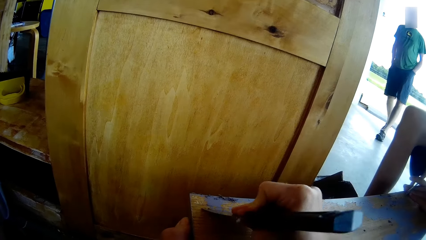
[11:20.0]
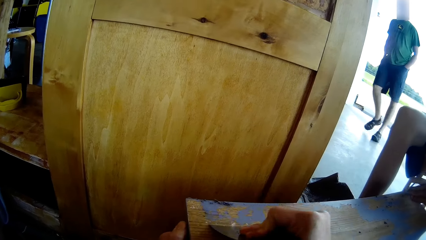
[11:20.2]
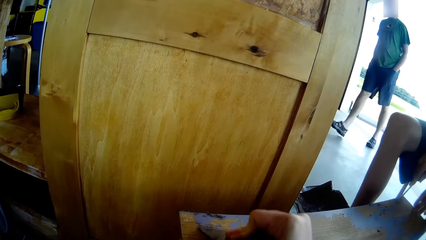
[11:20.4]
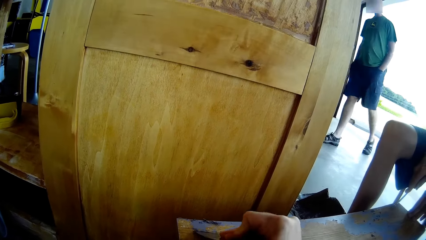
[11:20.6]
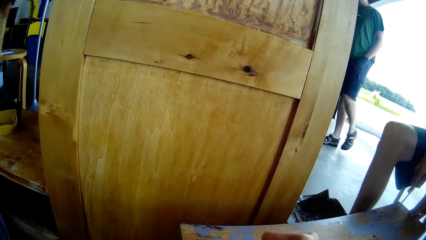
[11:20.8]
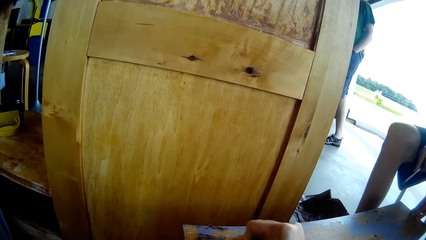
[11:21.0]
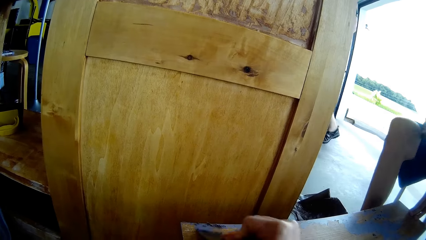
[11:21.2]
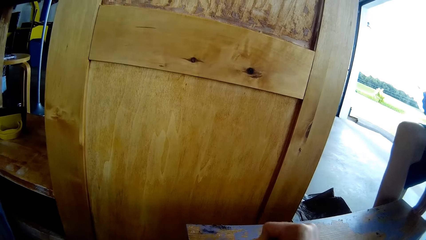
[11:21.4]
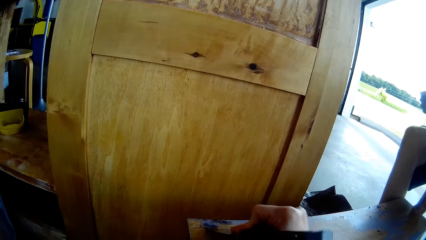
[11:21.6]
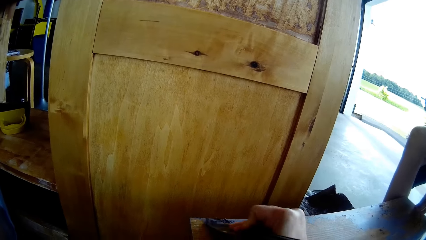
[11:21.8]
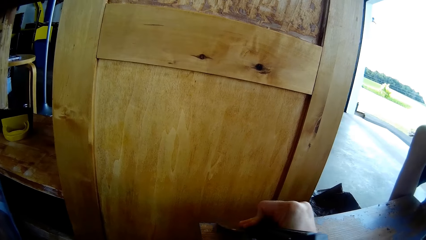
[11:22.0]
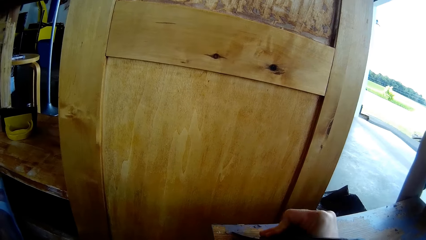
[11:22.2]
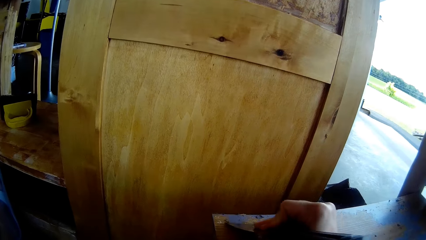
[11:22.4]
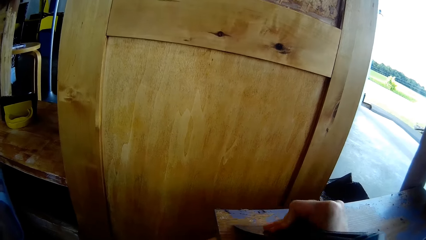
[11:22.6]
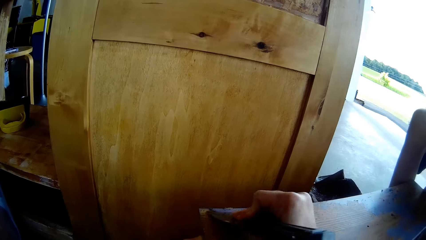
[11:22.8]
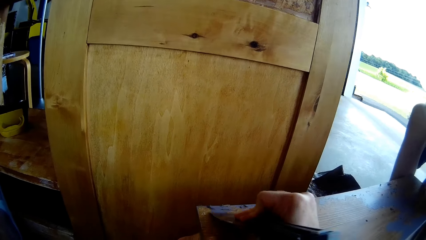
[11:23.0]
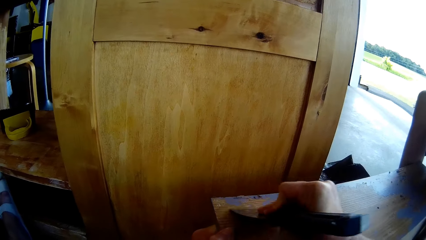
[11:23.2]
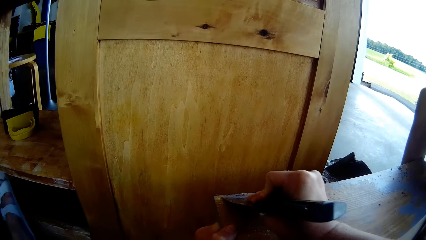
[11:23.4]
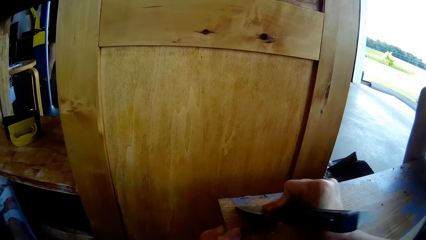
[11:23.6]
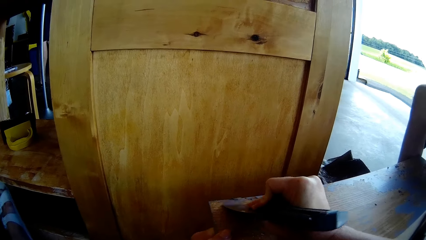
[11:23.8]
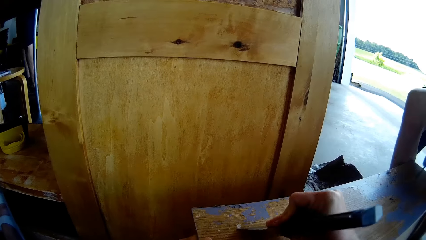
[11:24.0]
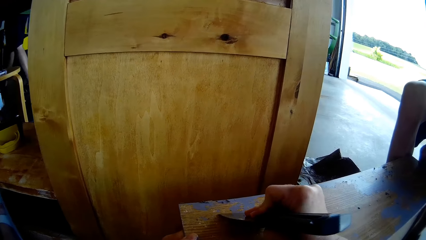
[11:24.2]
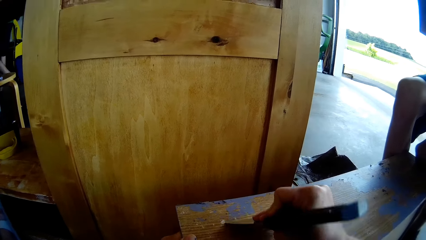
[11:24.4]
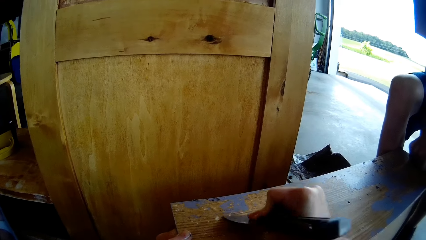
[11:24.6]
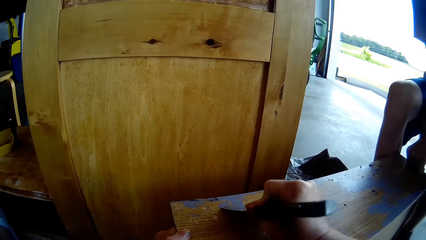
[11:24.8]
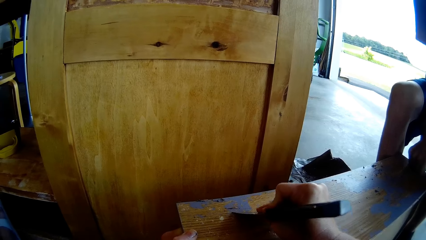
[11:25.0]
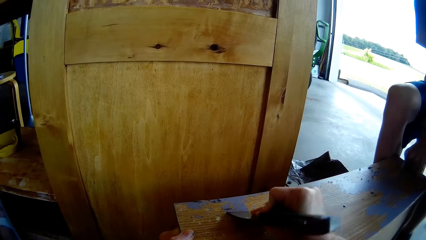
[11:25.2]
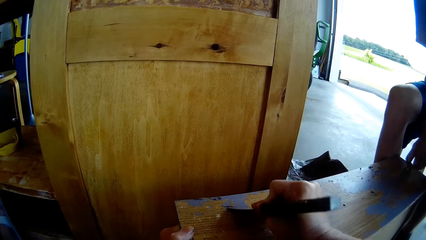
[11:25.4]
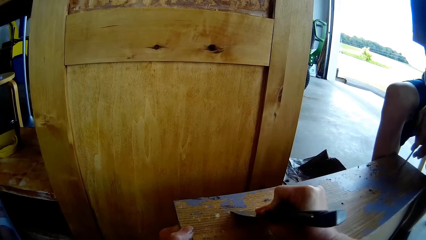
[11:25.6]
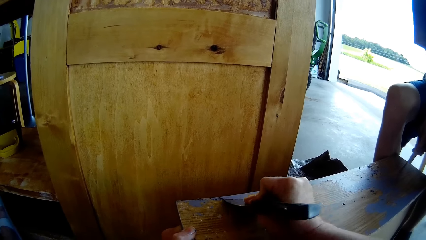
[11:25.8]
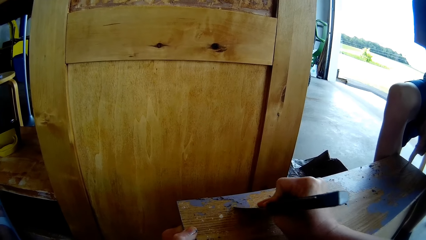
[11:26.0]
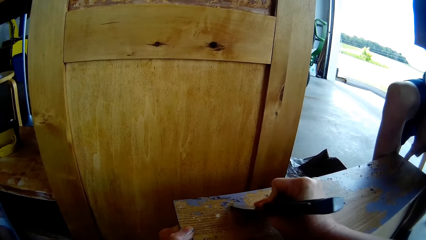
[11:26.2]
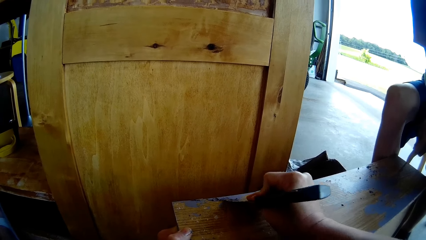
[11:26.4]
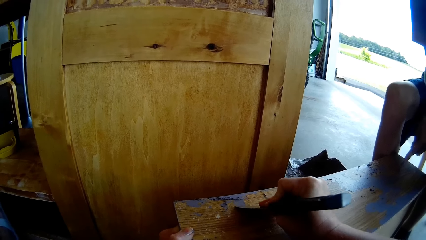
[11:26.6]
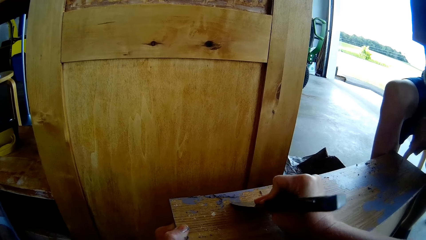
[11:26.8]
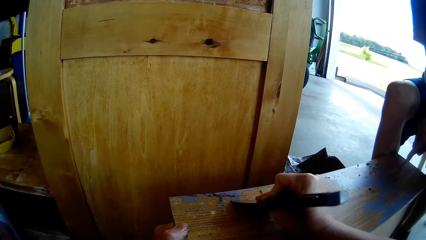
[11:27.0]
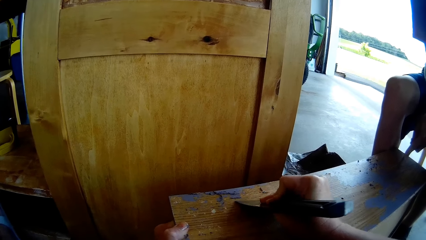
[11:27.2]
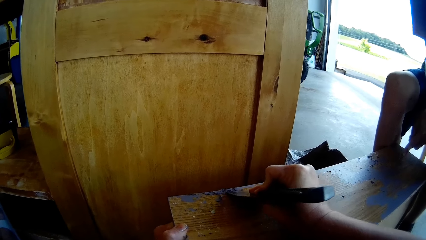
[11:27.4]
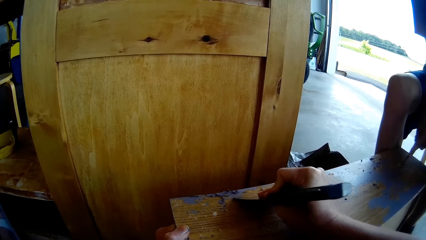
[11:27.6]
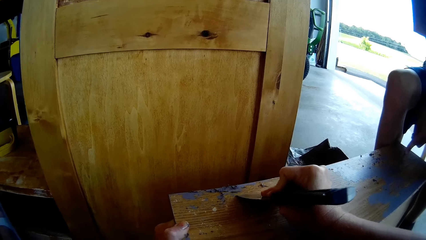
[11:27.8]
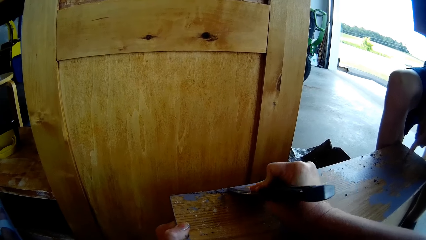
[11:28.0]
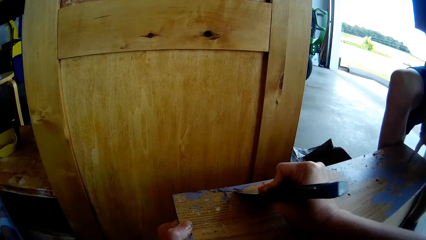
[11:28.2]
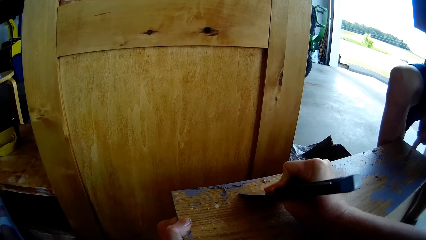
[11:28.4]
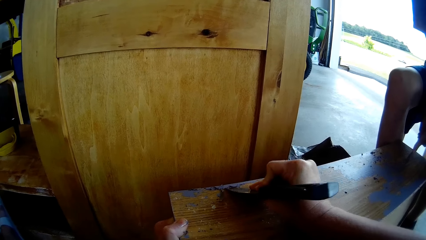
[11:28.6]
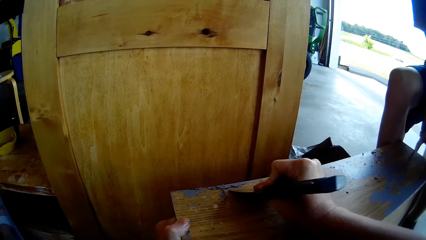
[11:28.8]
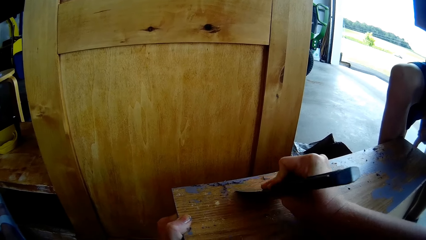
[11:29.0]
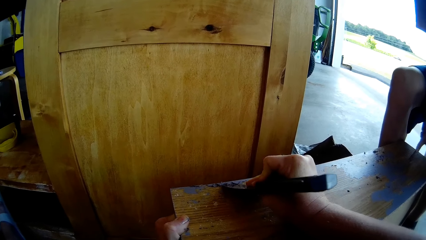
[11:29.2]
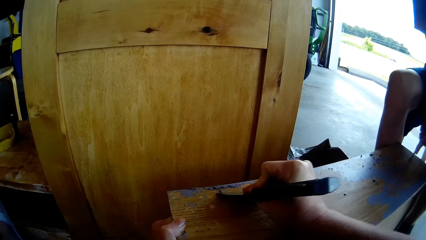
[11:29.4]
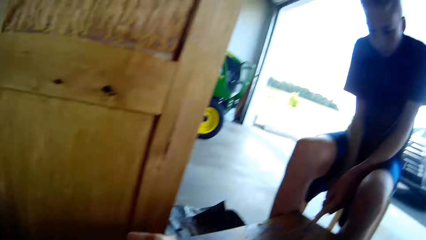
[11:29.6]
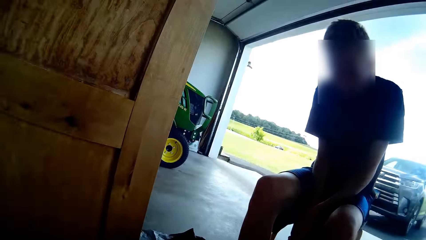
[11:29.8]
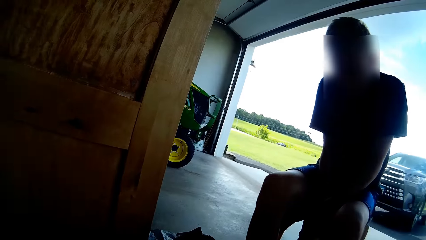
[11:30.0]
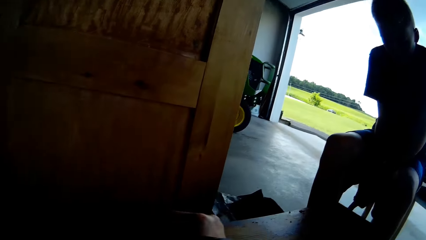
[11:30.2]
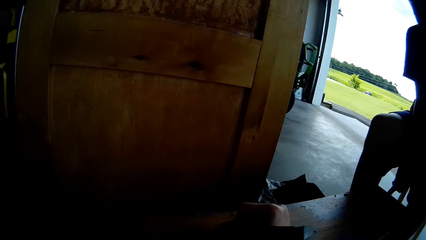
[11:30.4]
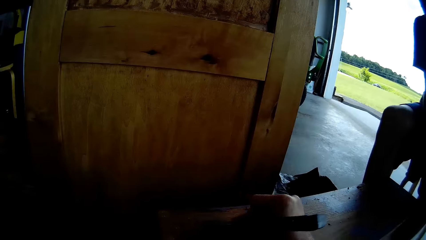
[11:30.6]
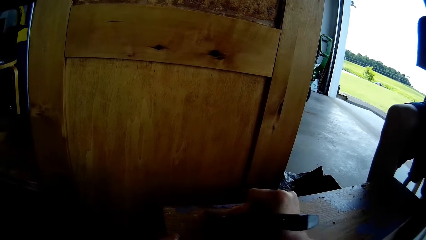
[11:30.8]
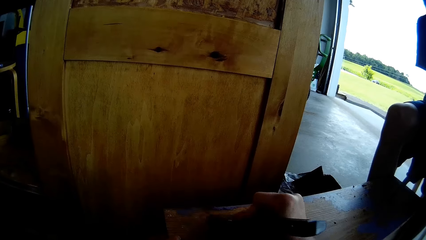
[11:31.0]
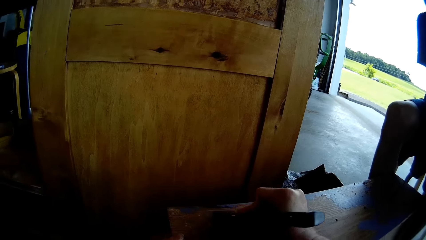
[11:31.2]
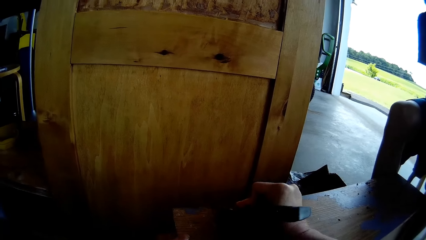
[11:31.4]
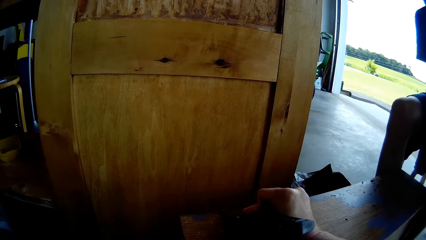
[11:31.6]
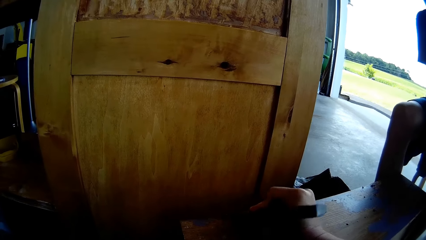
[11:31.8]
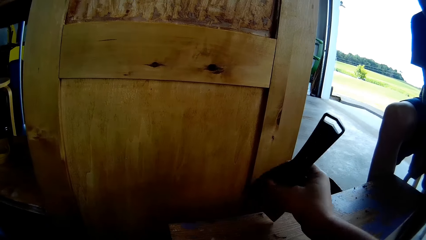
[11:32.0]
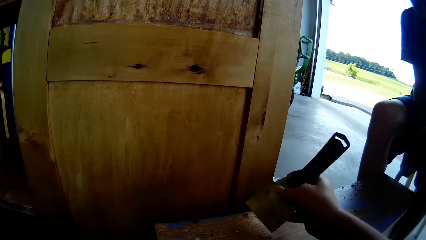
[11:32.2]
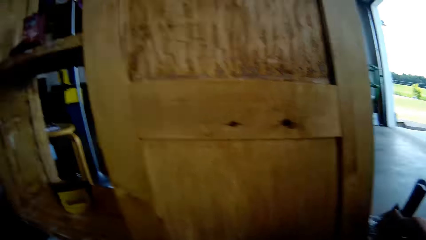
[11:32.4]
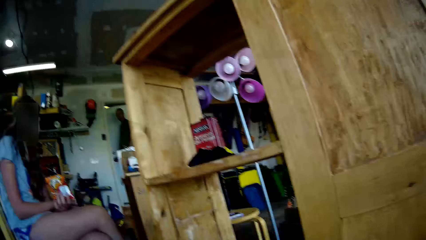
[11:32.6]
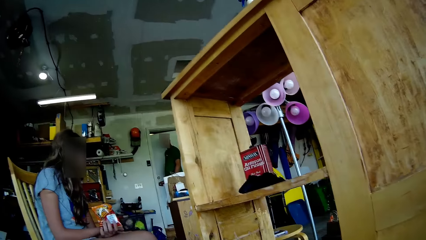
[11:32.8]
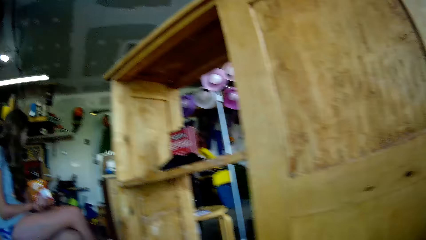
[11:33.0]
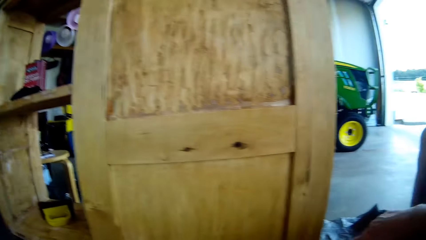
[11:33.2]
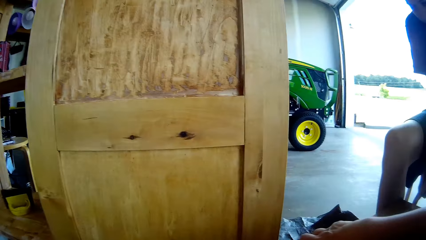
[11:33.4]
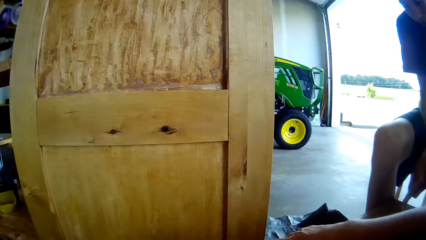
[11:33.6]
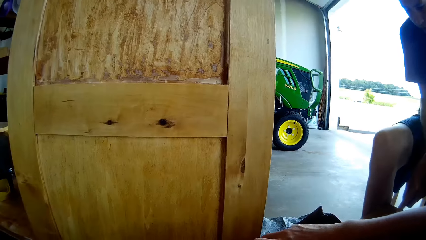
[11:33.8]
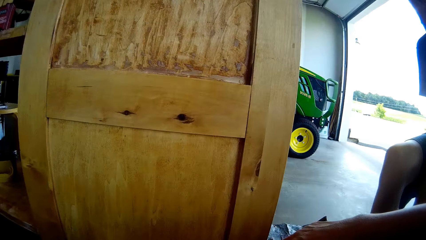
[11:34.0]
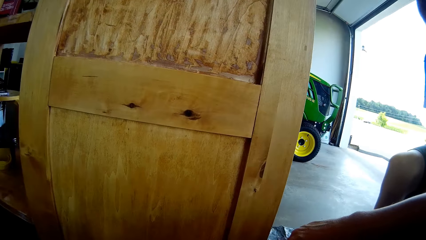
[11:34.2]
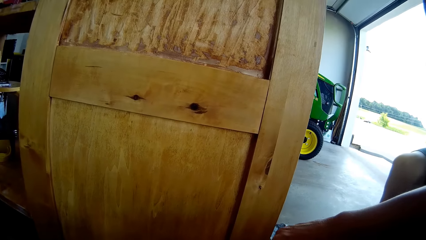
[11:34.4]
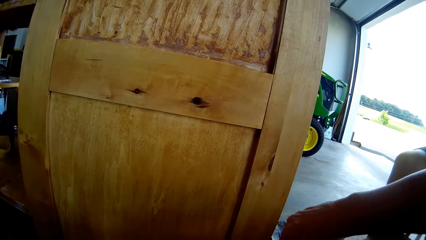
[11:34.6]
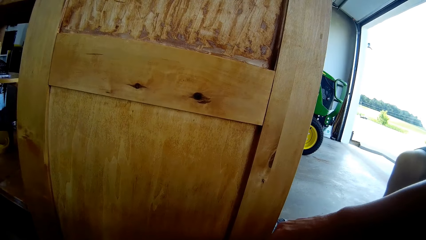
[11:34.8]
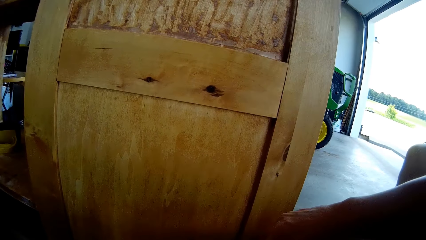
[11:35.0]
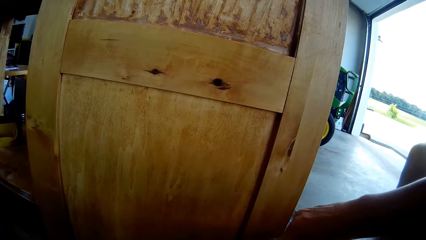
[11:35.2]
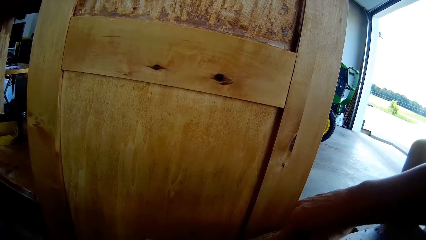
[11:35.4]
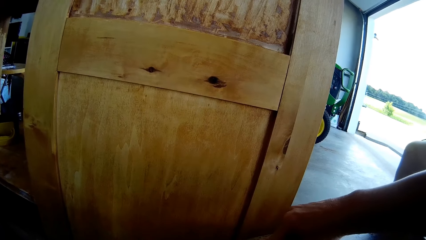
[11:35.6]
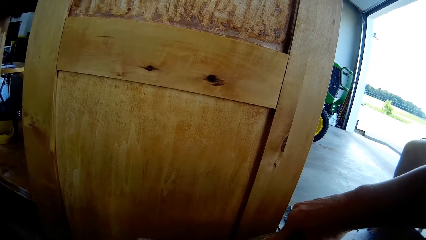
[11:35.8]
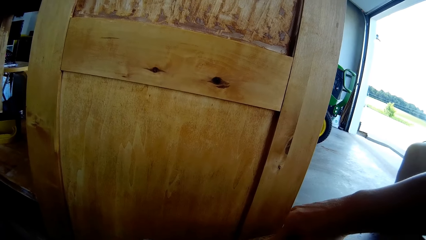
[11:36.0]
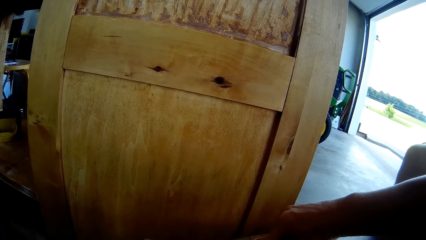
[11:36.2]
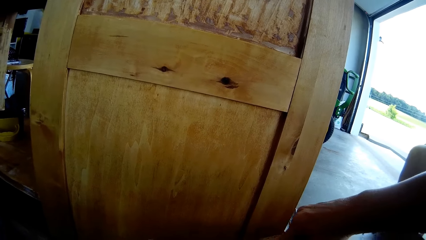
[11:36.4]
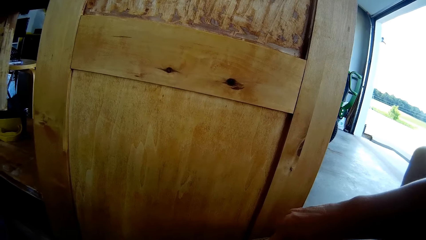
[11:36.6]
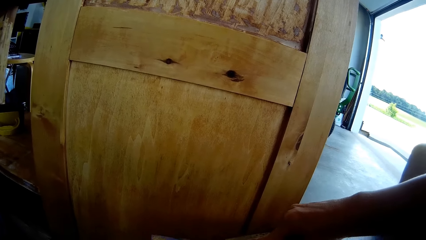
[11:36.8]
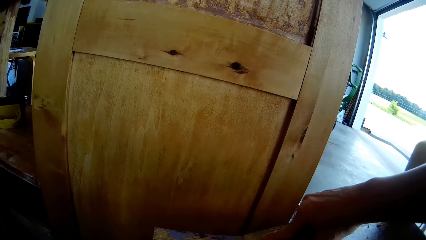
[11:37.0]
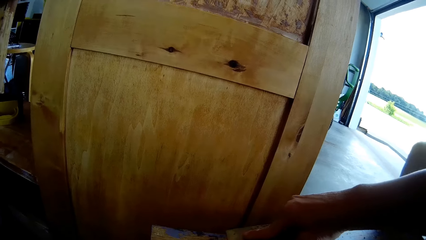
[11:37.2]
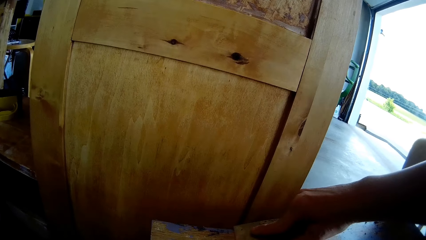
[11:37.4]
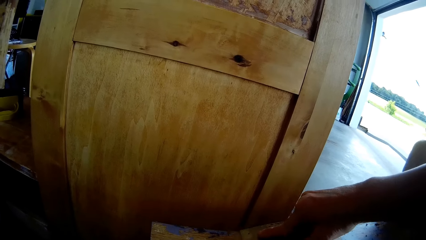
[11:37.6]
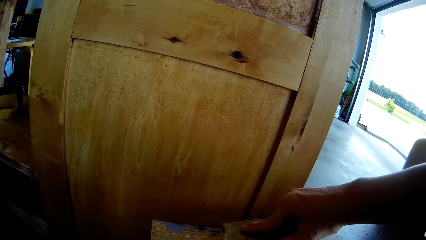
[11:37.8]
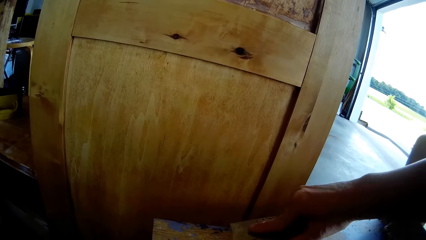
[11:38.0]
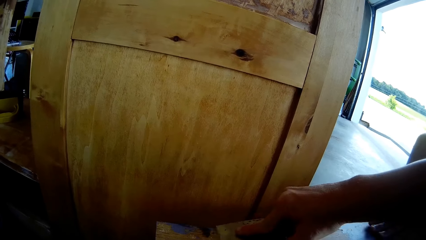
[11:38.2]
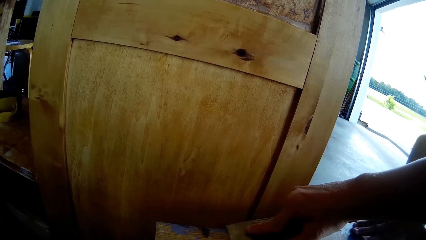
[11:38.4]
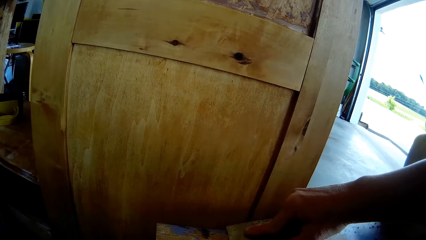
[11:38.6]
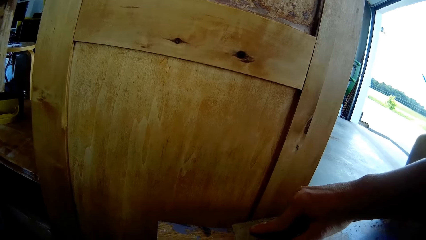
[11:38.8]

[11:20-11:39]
A man walks in the room. The man greets the camera wearer and another man. The camera wearer responds to the first man. The other man responds to the first man. The camera wearer scrapes paint or wood from the table with a putty knife, with the other man's help. The other man scrapes paint from the table with a screwdriver. A lady talks to the first man. The camera wearer converses with the other man.
